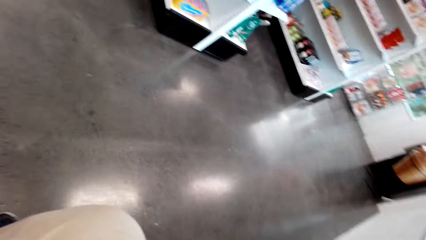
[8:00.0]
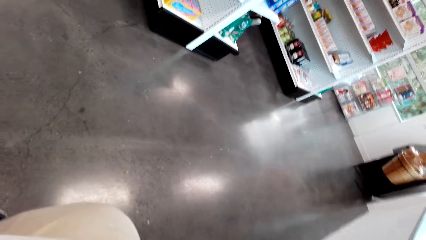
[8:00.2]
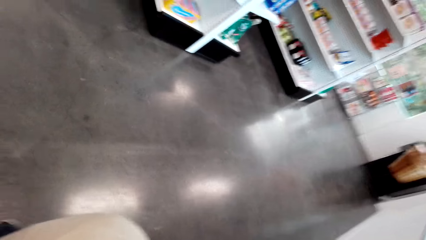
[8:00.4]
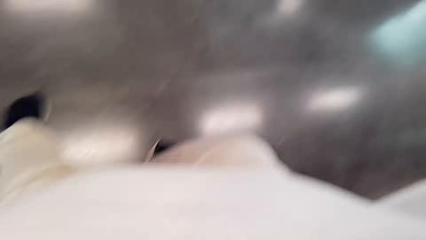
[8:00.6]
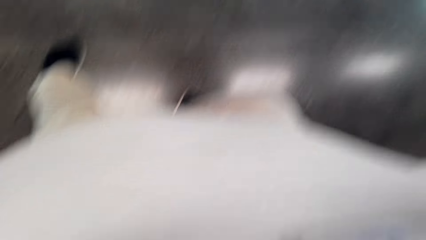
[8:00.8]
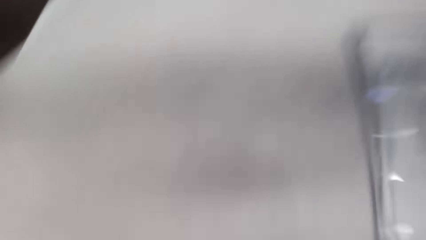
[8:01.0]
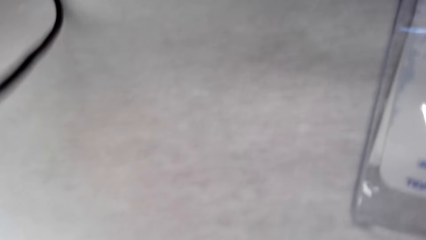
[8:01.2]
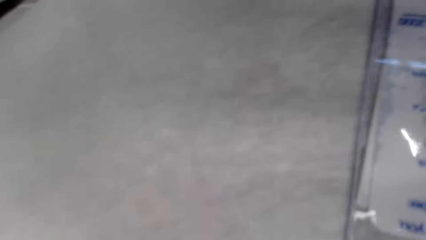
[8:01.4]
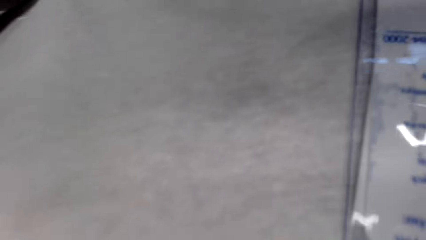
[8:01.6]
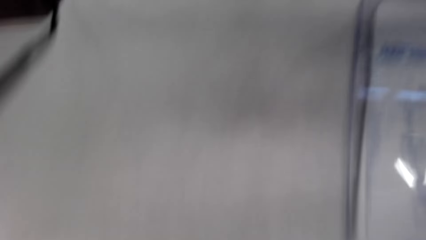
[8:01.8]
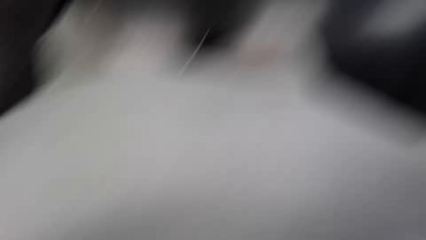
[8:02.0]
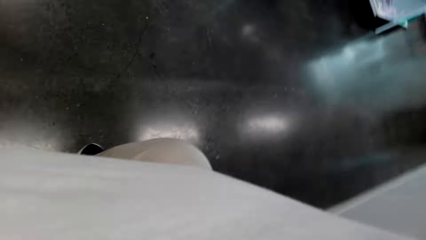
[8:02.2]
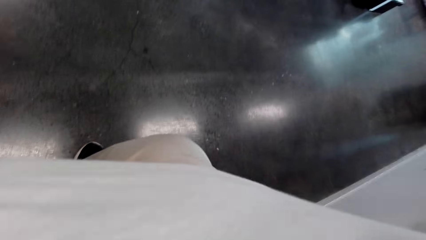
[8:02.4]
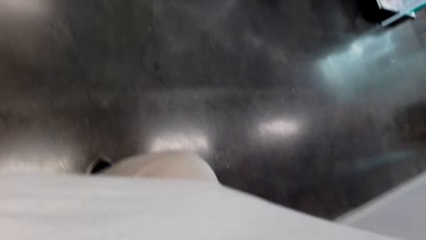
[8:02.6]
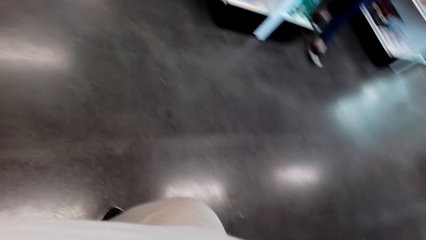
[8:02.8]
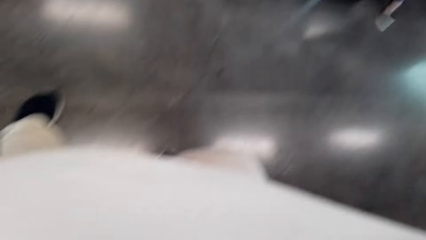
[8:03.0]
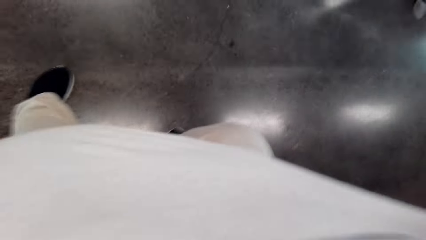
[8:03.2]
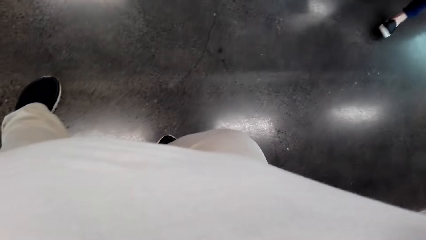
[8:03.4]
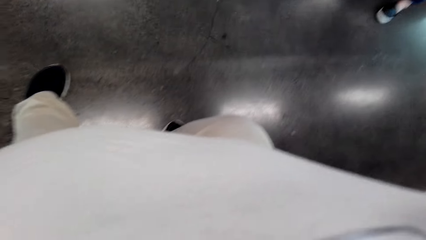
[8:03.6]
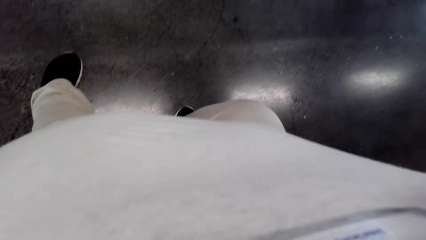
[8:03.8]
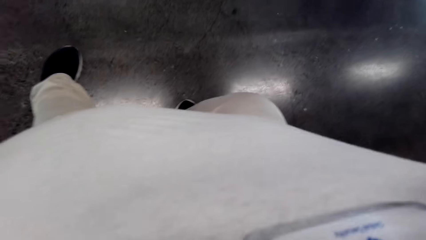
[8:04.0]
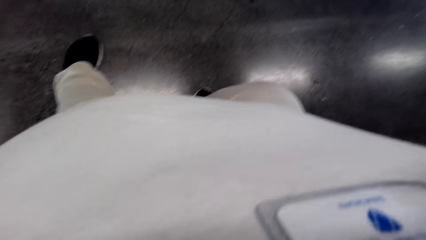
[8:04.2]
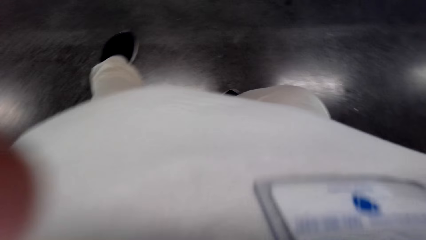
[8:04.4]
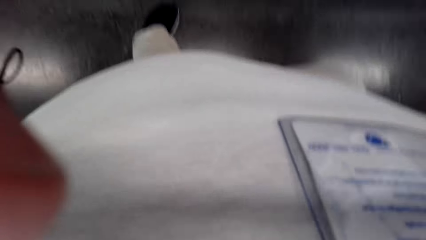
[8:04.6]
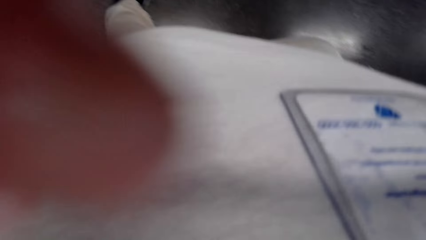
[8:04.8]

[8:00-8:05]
The camera wearer adjusts the camera.

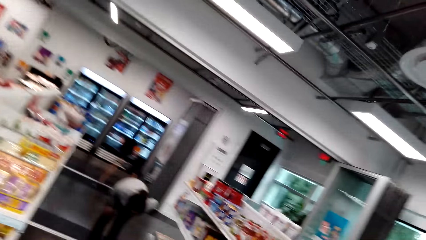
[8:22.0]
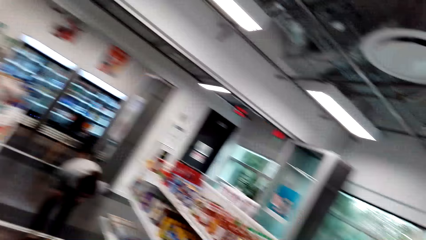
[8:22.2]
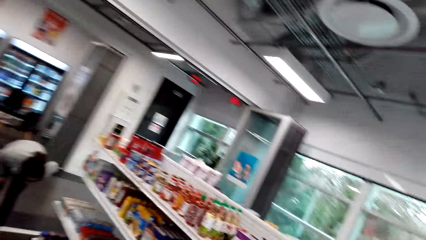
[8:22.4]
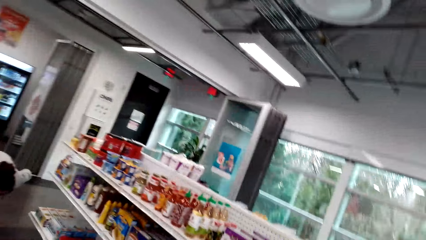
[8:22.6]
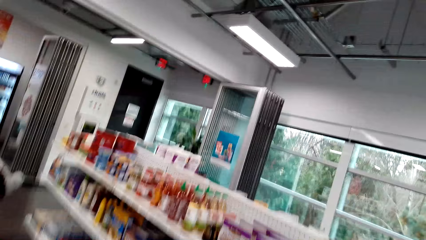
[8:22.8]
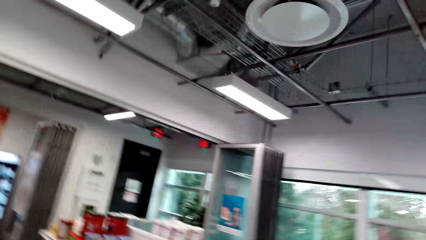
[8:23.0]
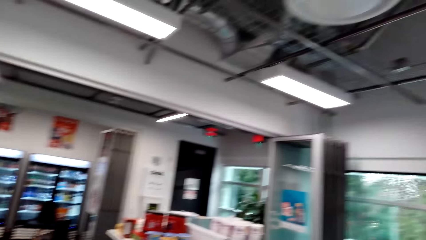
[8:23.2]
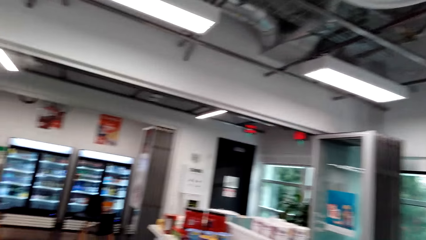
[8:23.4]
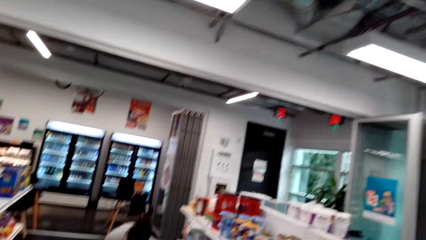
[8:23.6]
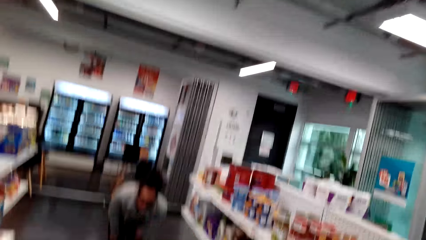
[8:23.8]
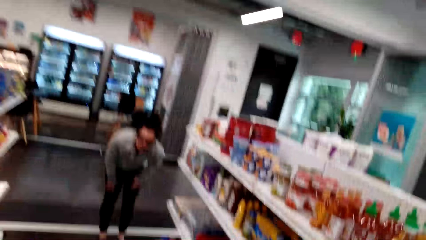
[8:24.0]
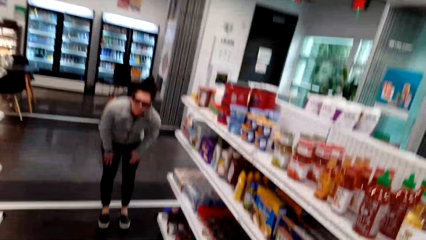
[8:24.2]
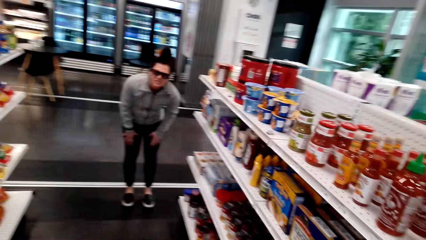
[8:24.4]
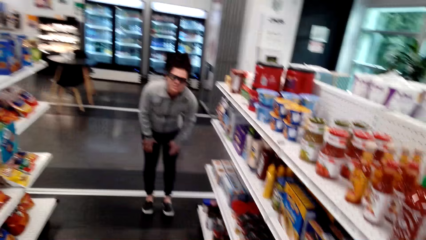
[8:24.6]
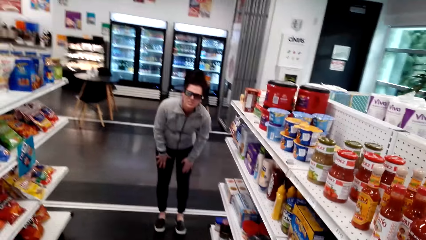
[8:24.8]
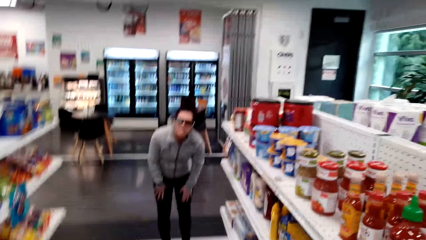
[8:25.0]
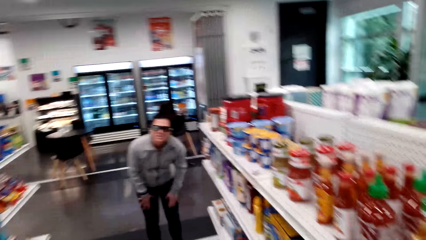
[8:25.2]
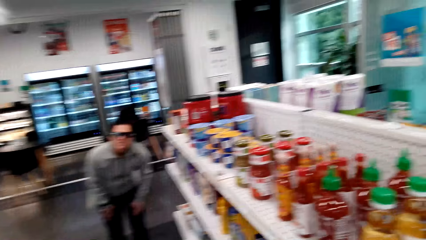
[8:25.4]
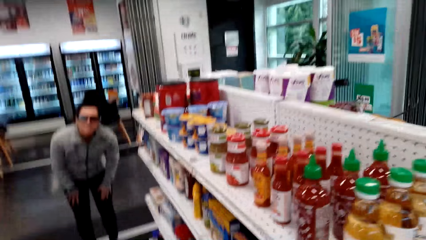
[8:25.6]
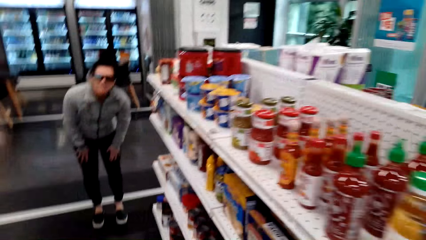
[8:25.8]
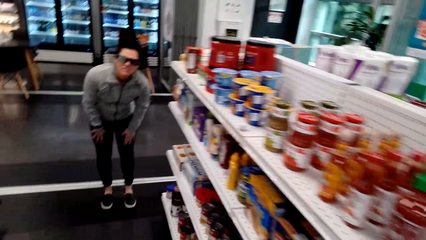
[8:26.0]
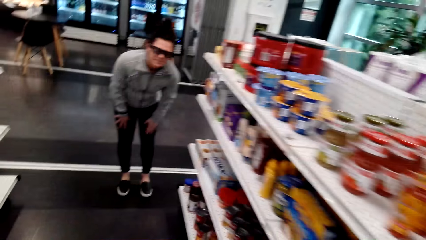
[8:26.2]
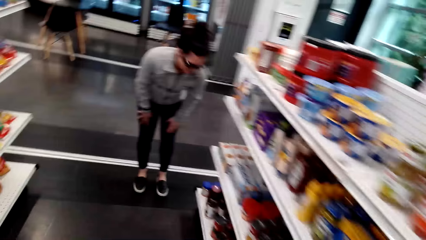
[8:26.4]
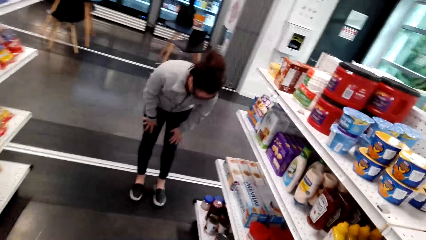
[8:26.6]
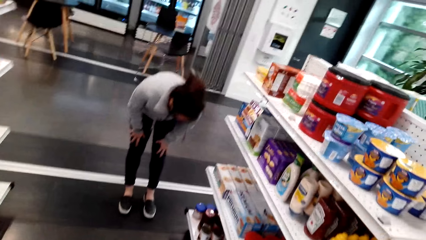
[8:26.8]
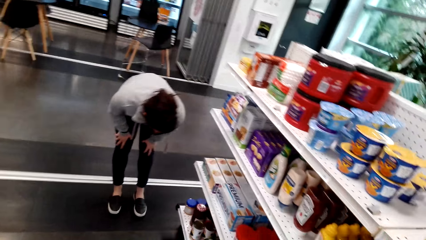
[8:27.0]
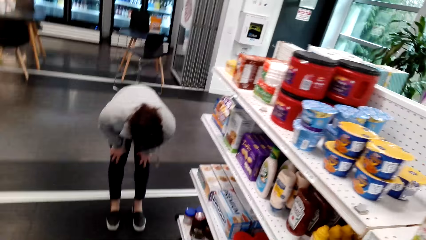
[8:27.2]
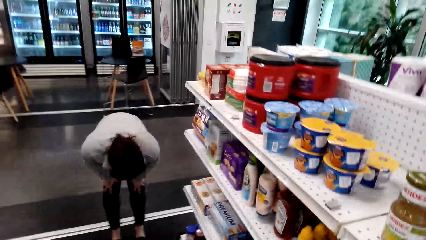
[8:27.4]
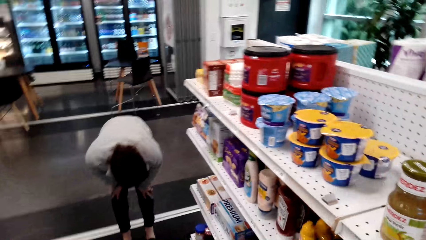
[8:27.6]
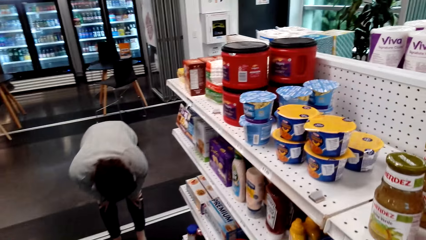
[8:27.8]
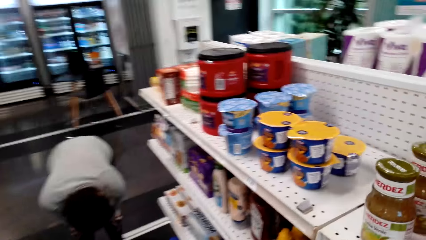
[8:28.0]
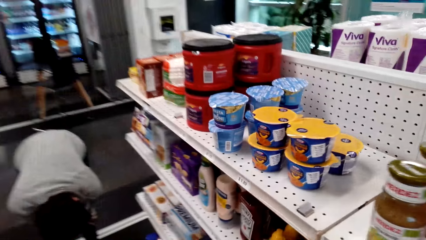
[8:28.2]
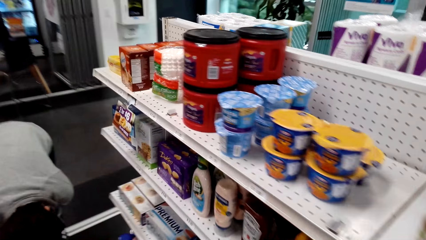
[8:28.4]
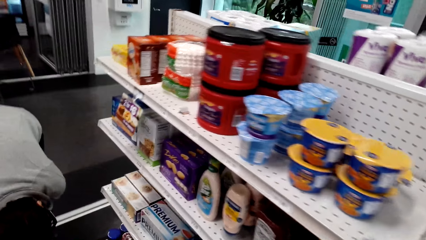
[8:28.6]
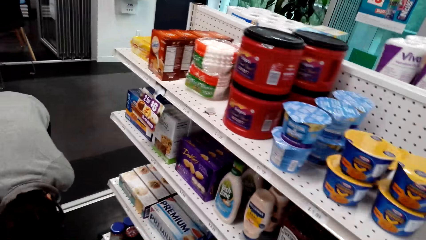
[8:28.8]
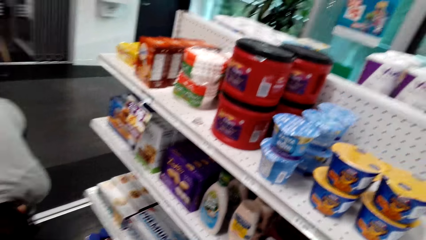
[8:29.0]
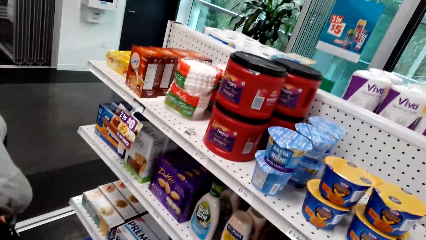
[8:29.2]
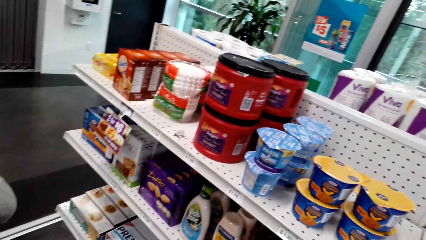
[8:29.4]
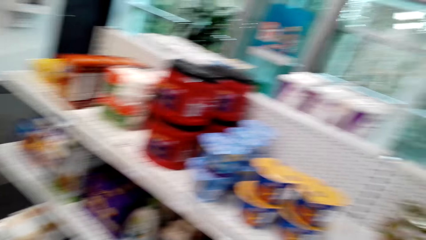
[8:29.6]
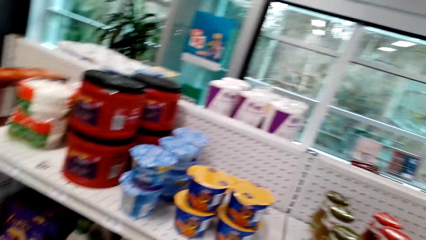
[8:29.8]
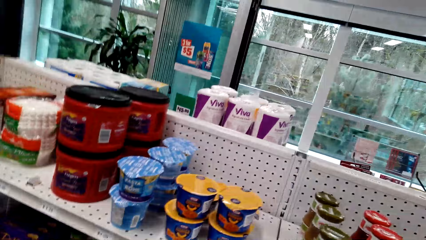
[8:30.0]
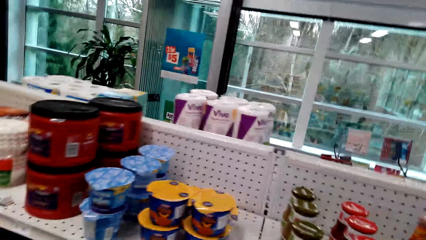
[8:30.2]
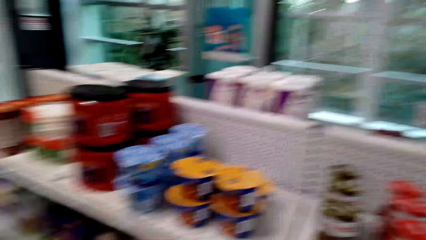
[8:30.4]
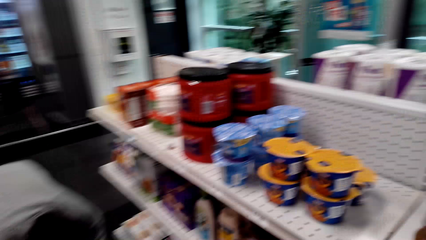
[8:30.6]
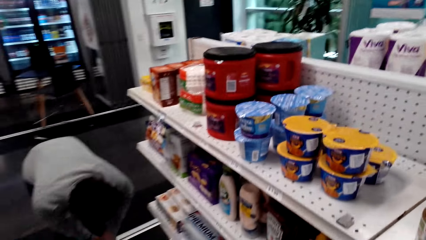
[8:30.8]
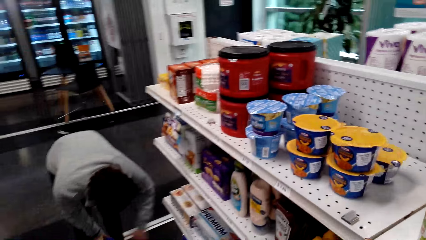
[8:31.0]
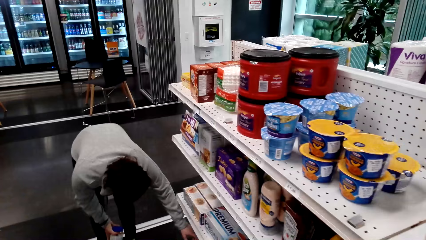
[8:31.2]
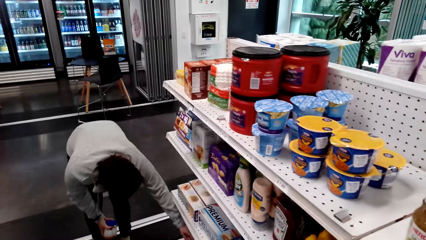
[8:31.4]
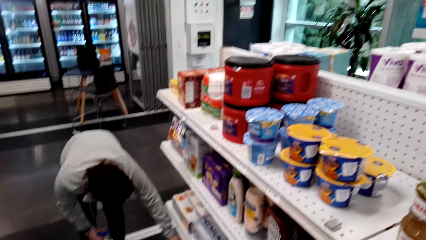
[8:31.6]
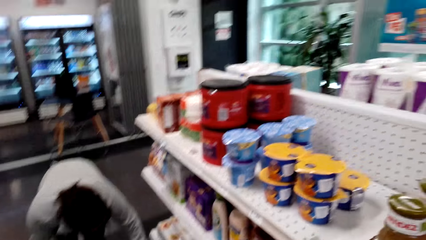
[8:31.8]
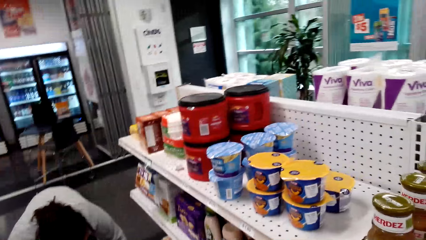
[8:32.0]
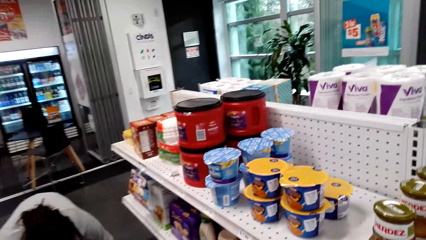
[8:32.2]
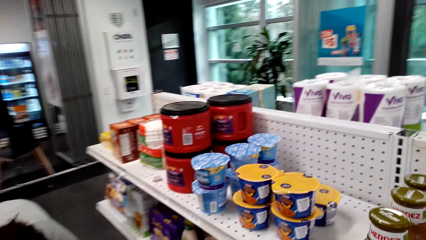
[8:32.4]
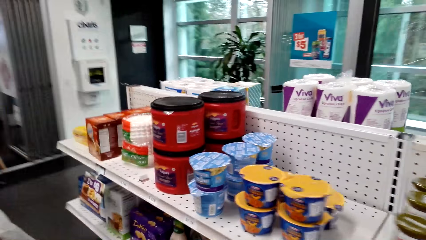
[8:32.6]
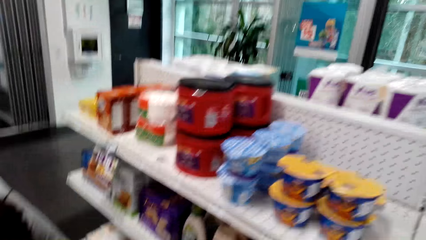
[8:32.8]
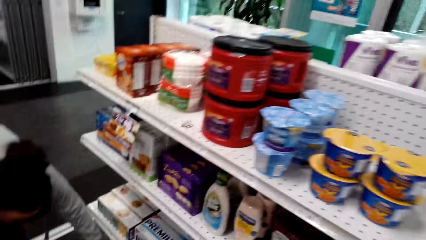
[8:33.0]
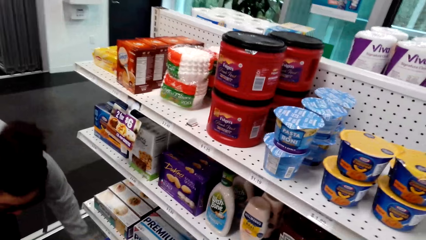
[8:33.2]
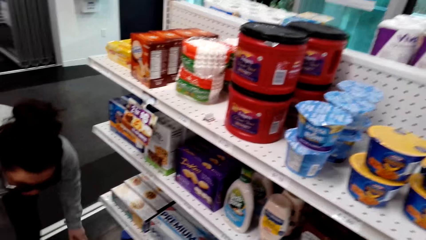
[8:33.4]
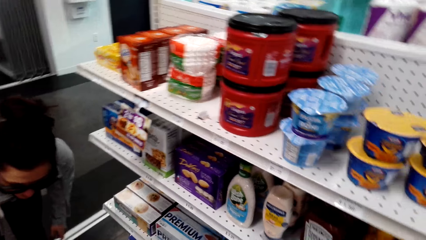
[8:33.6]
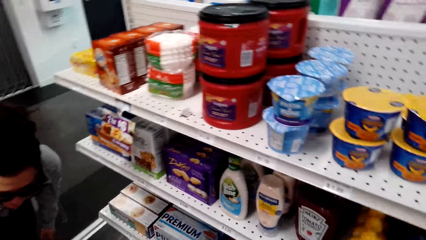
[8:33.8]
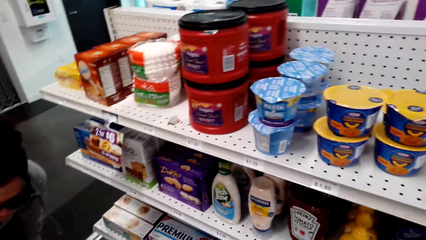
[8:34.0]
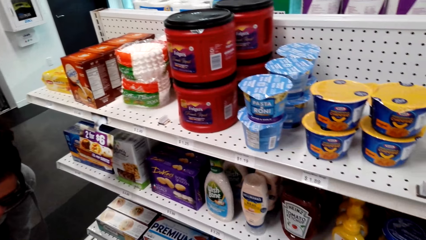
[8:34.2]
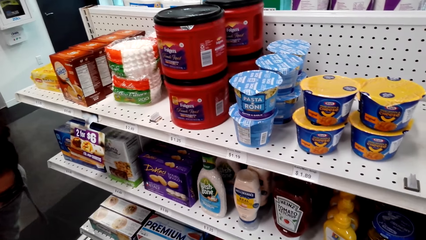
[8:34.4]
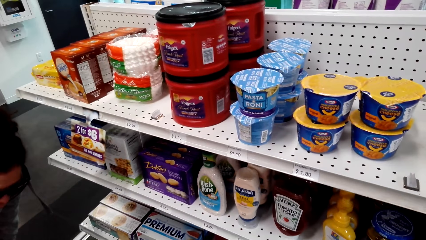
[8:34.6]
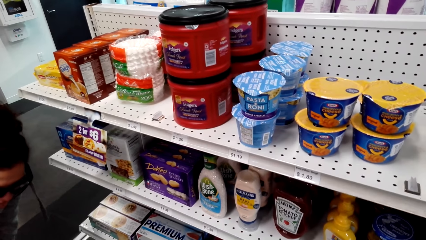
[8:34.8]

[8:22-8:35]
A woman looks around the shelf. The woman talks with the camera wearer. The camera wearer converses with the woman. The woman looks around the shelf. The camera wearer looks around the shelf. The woman picks snacks from the shelf. The woman looks around the shelf.
